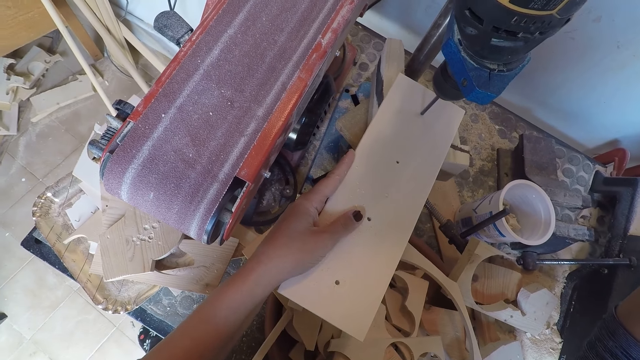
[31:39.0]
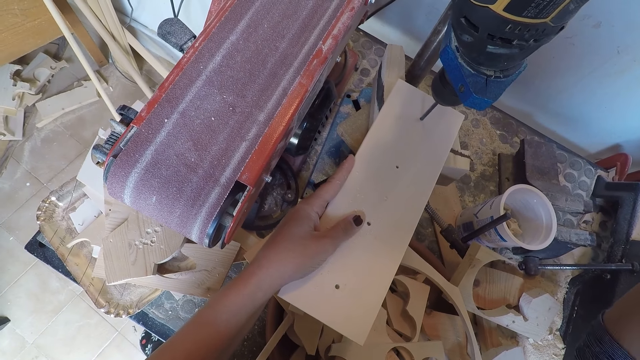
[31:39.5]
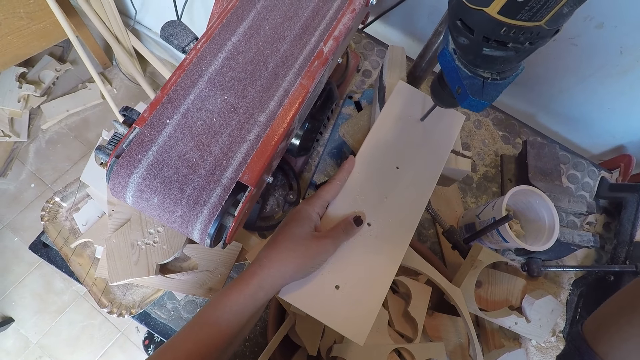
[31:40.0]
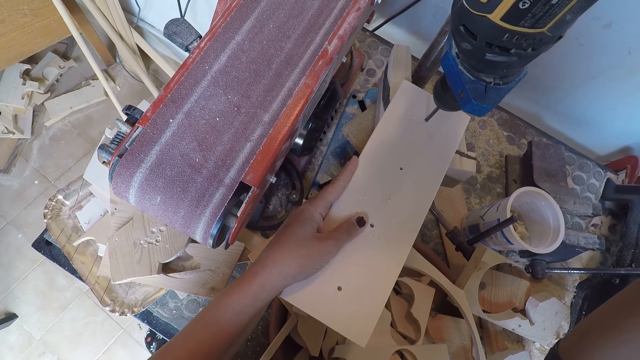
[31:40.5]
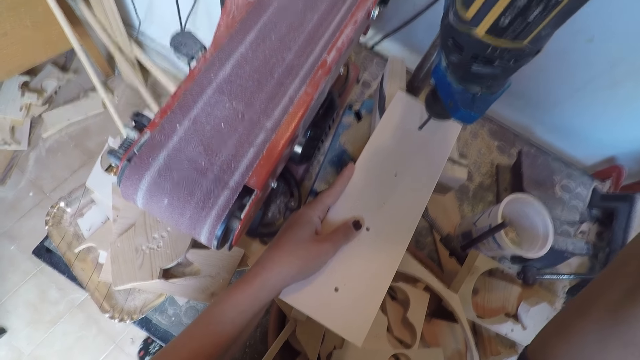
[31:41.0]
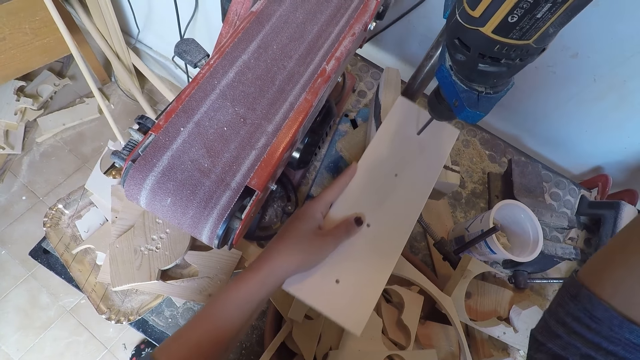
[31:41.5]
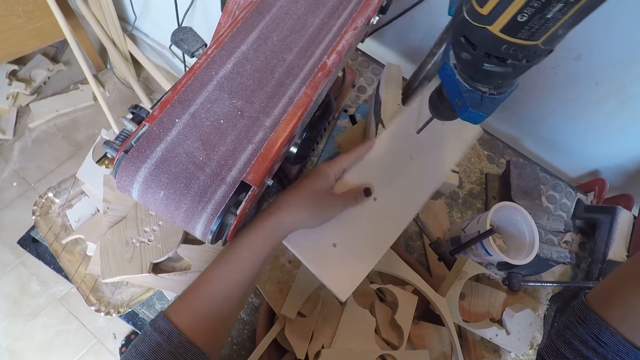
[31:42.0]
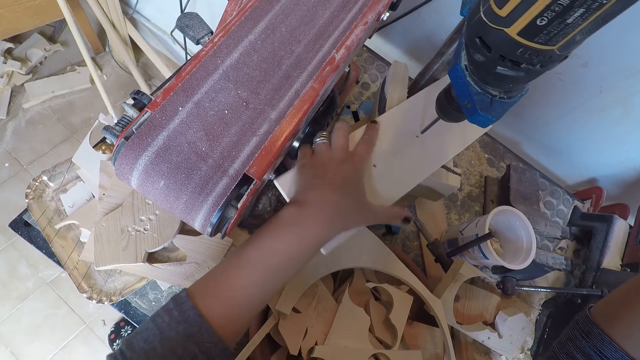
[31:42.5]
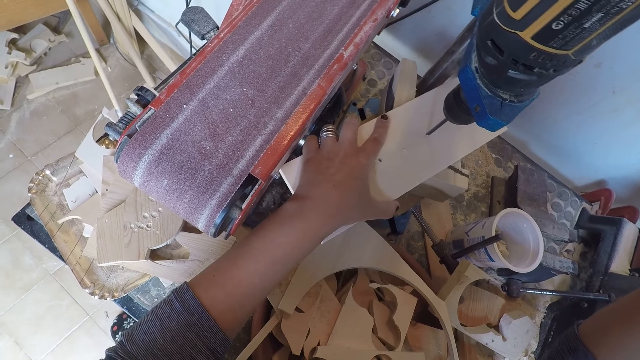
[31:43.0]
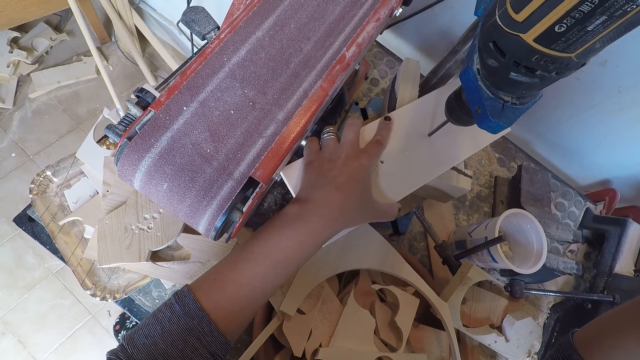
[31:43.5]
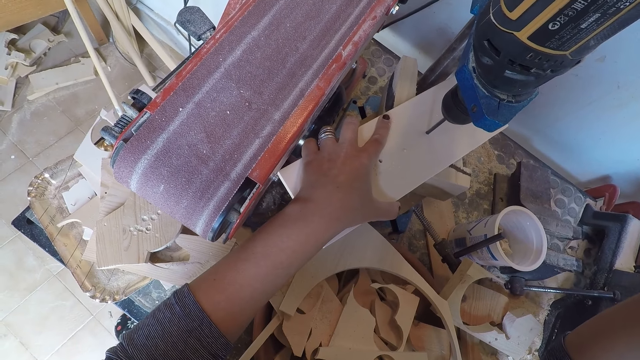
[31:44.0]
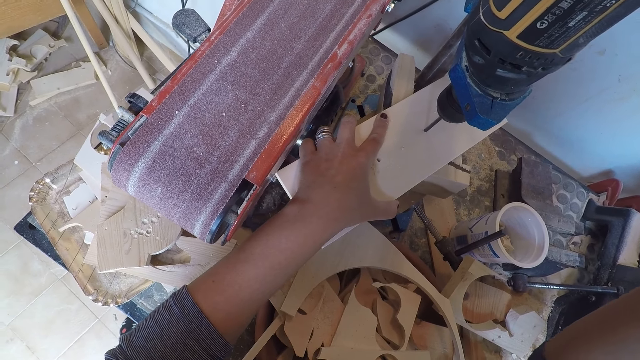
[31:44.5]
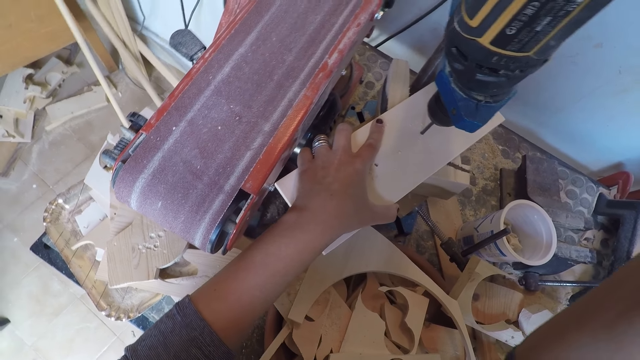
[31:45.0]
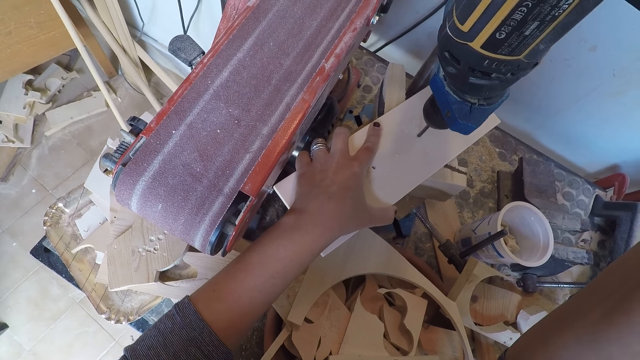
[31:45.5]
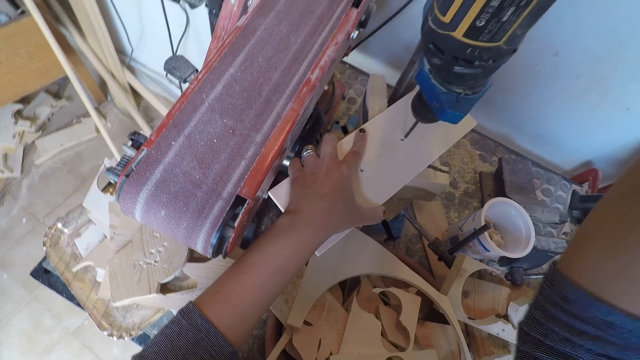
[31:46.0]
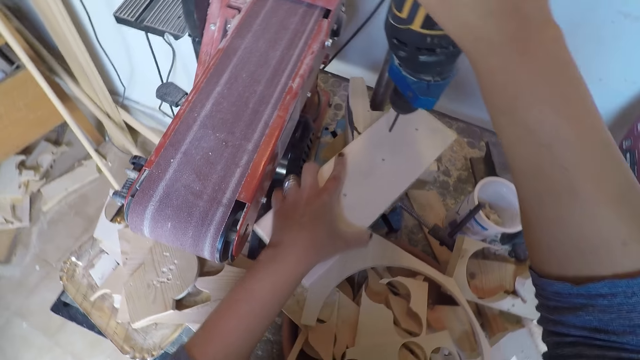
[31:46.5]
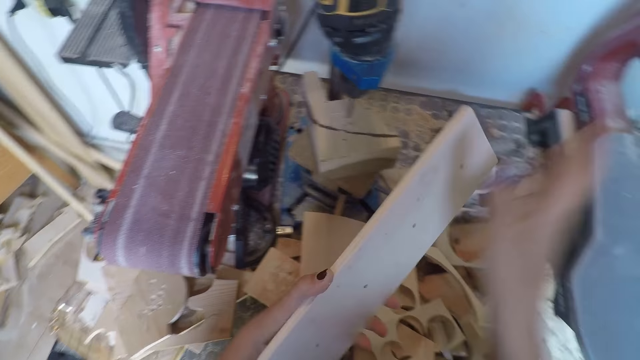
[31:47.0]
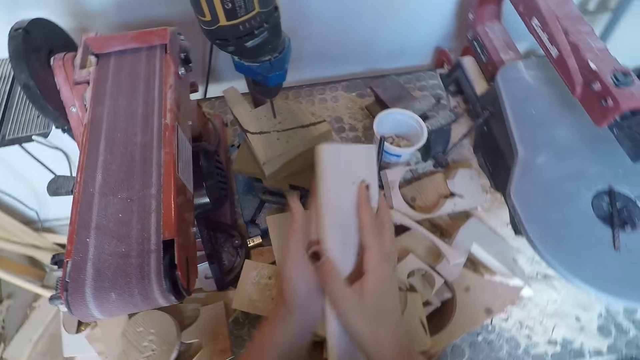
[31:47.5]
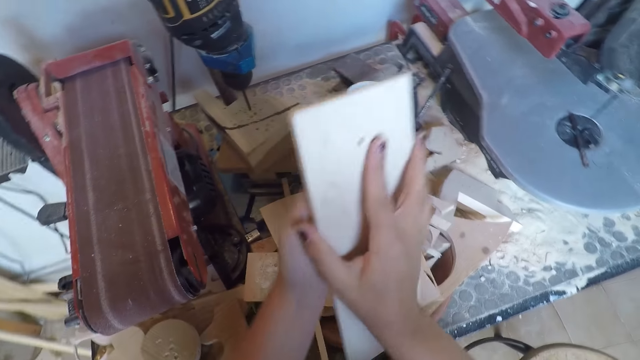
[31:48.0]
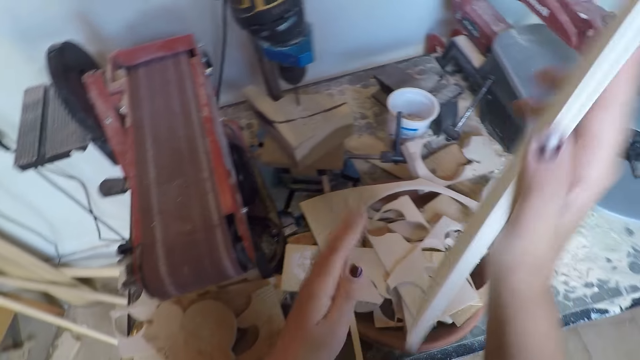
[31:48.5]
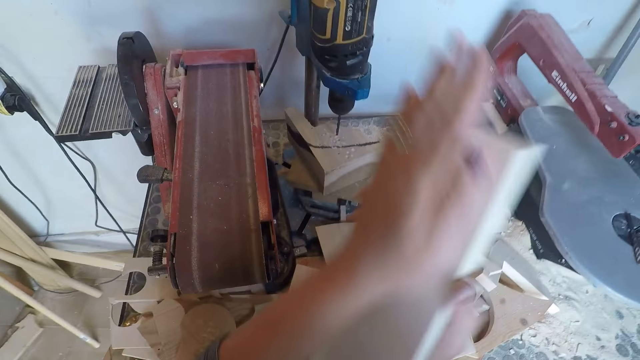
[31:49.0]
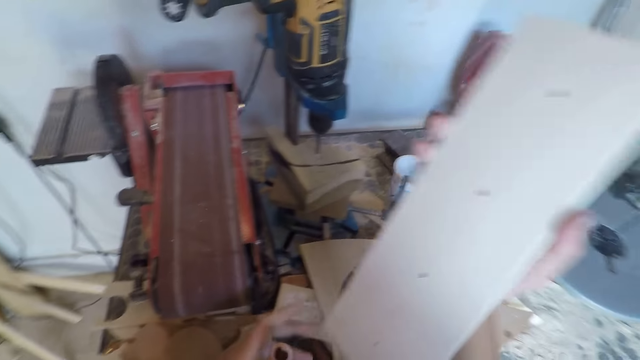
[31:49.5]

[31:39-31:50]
The camera wearer drills a hole on the wood. He moves the wood on the drill press. He drills a hole on the wood. He places his right hand on the drilling machine. He removes the piece of wood from the drilling machine. He holds the piece of wood with both hands. He cleans the back of the piece of wood with his left hand.

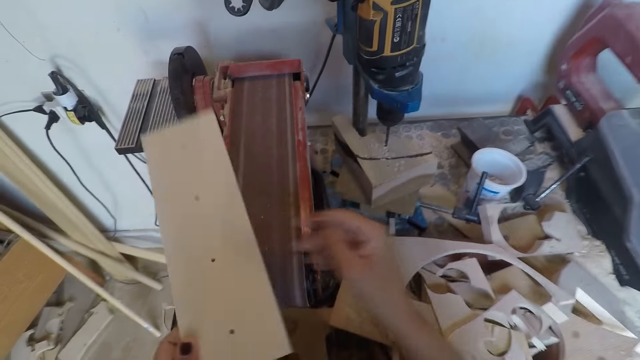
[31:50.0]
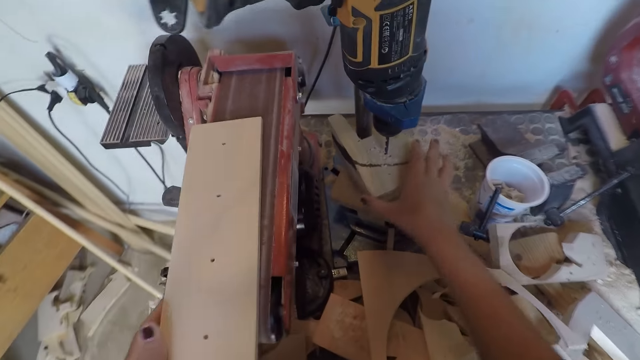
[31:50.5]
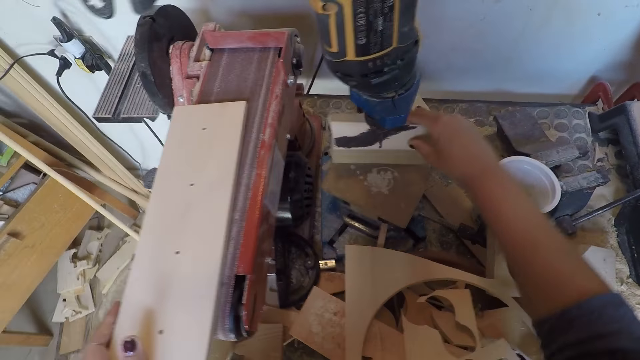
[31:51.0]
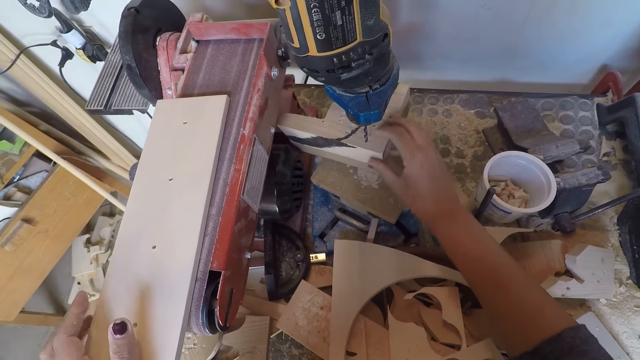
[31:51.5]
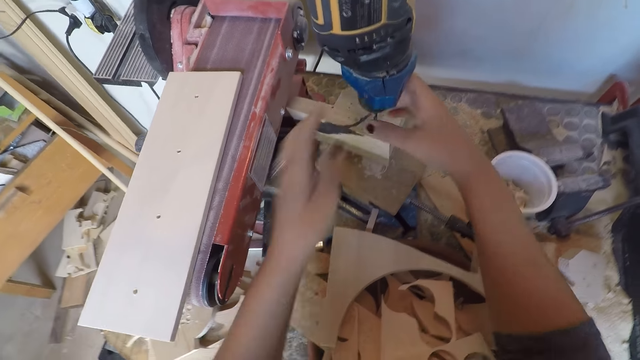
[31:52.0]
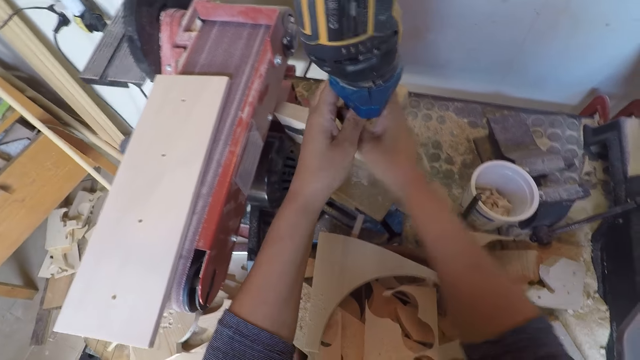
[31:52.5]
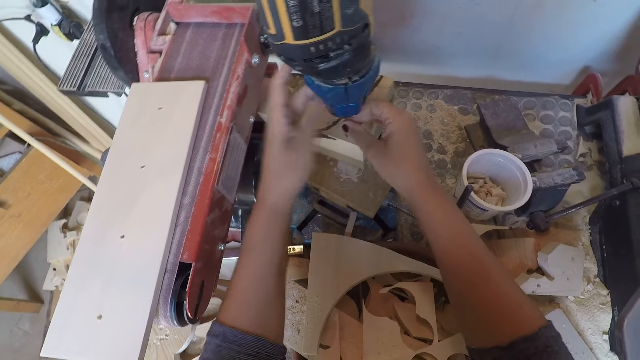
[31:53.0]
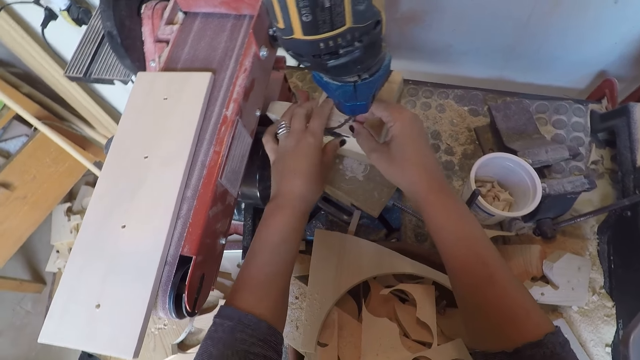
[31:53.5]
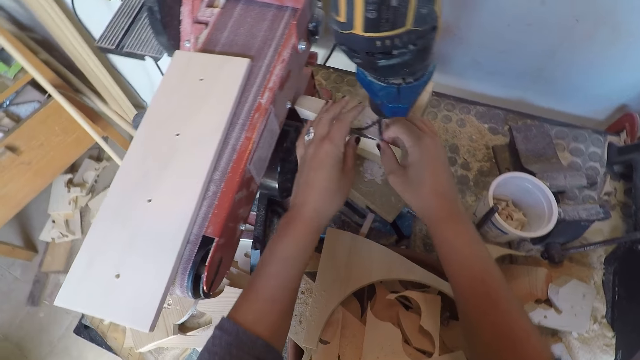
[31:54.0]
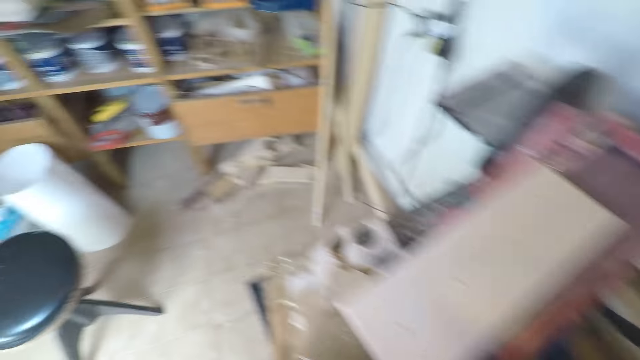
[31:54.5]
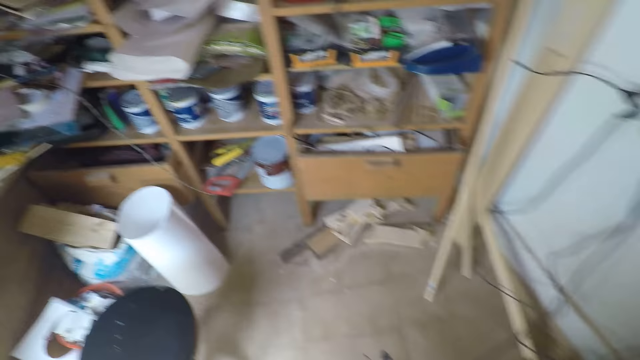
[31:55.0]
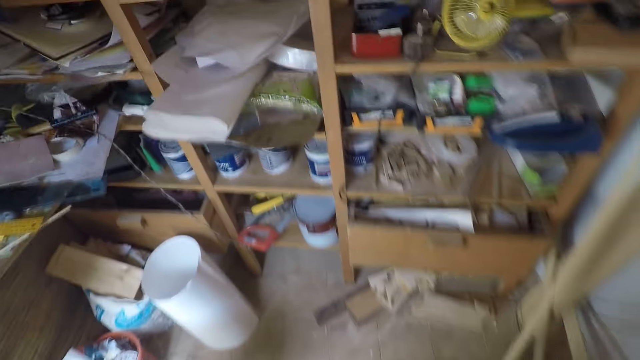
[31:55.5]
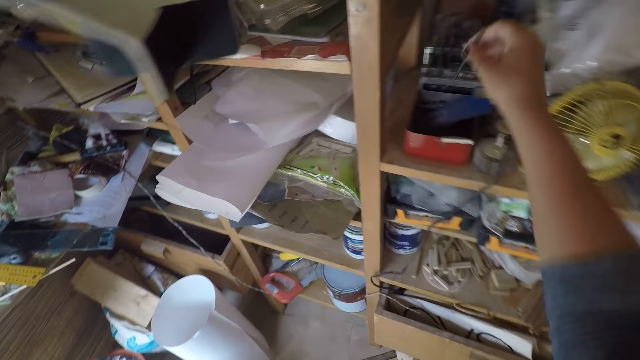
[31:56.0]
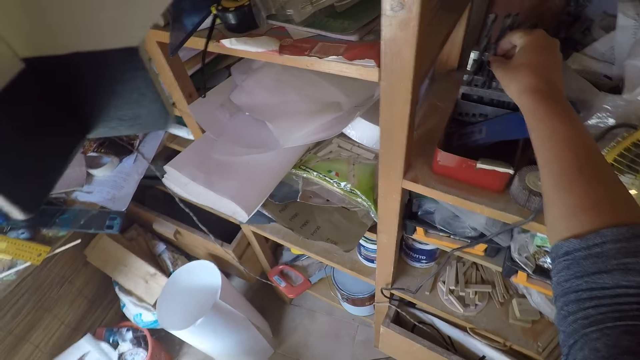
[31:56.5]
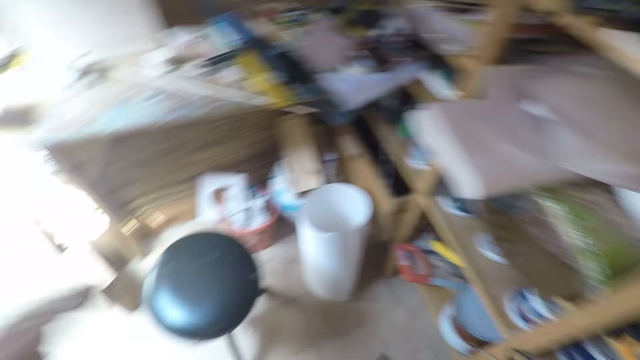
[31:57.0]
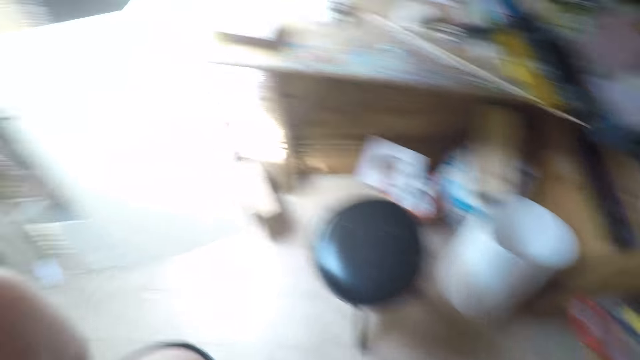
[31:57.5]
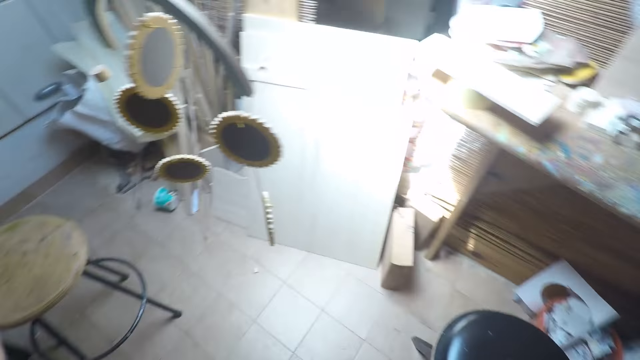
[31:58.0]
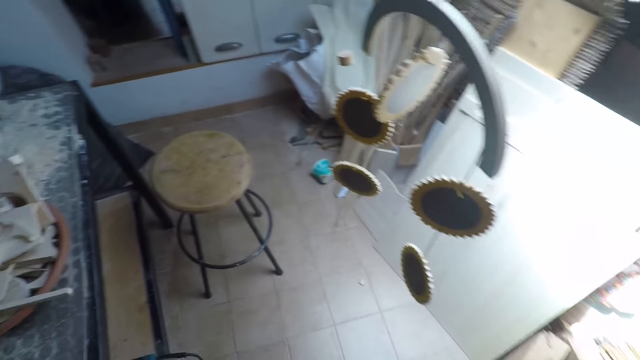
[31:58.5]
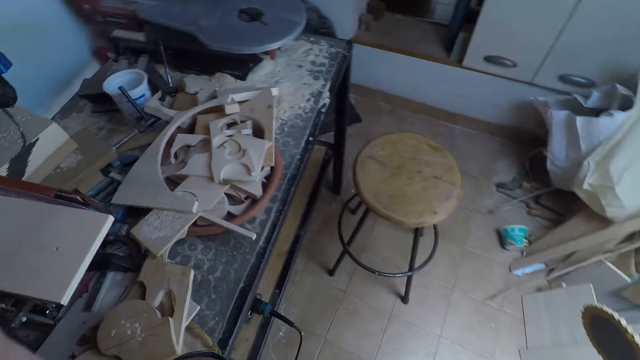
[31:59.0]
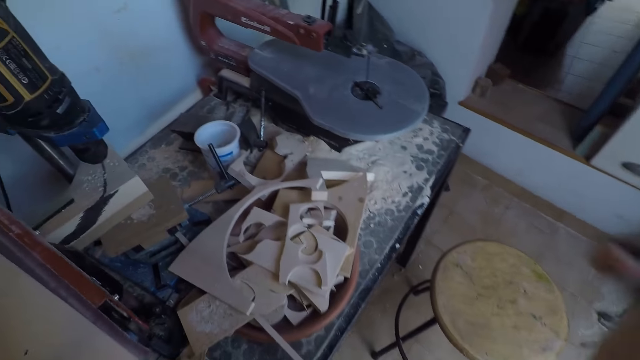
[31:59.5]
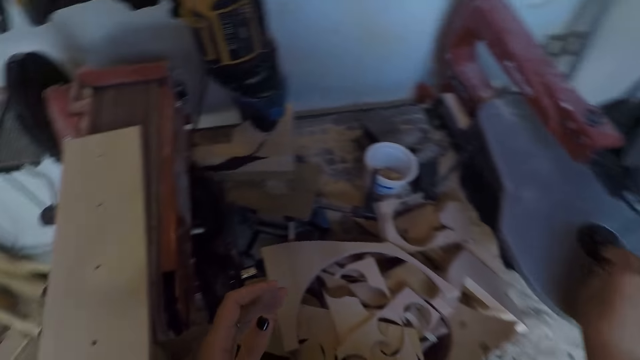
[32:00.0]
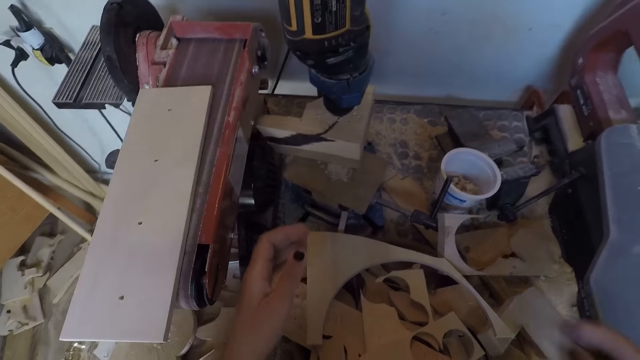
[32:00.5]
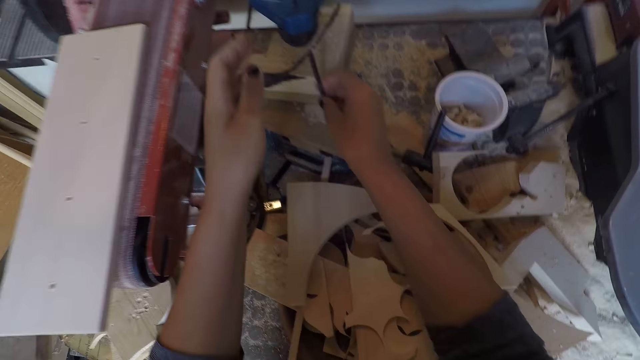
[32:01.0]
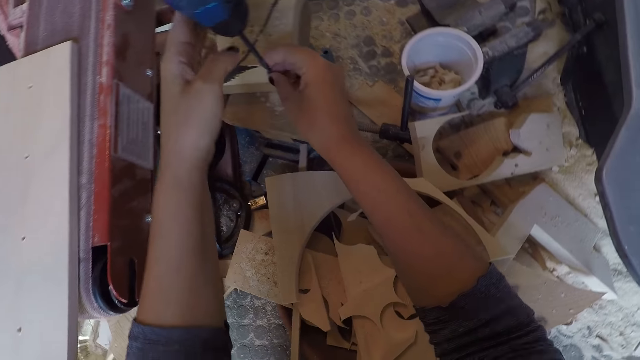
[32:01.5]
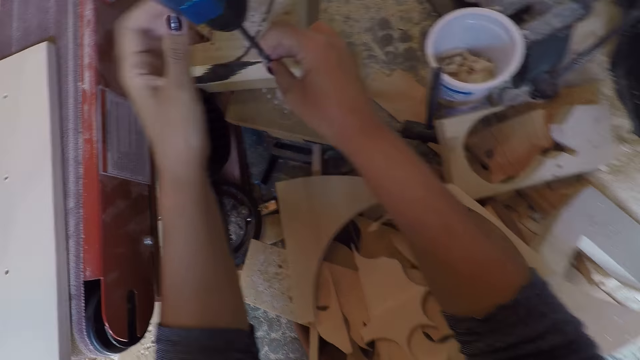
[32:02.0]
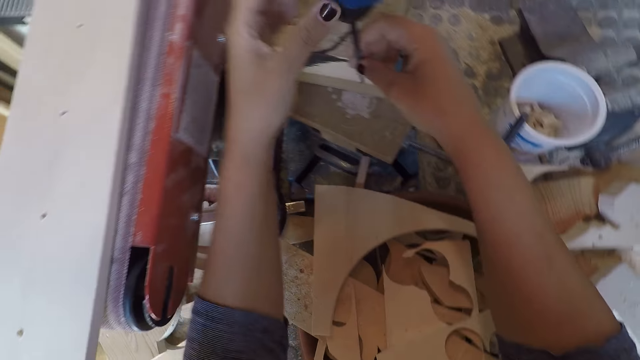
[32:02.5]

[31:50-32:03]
The camera wearer places the piece of wood on a belt sand paper machine. He adjusts the piece of wood on the drilling machine with his right hand. He adjusts the drill chuck with both hands. He adjusts the piece of wood on the drilling machine with his left hand. He removes the drill bit with his right hand. He walks towards the workshop shelf with the drill. He places the drill in its container on the workshop shelf. He walks towards the drilling machine. He takes a drill bit on a scroll saw with his right hand. He fixes the drill in the drilling machine with both hands.
